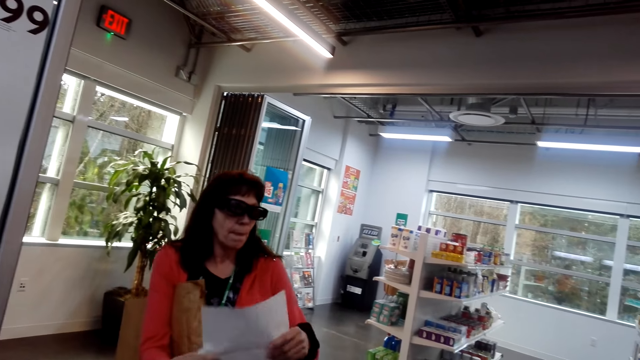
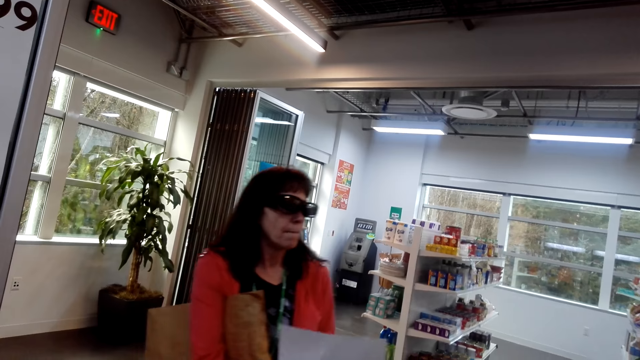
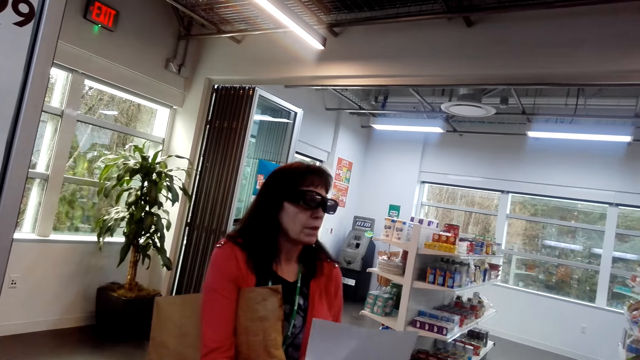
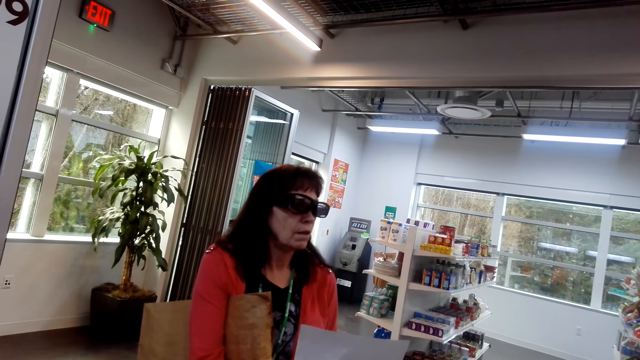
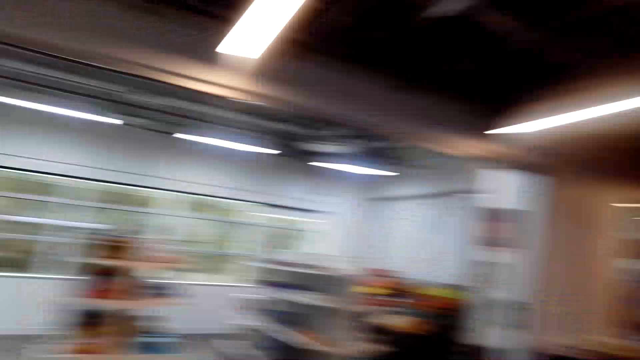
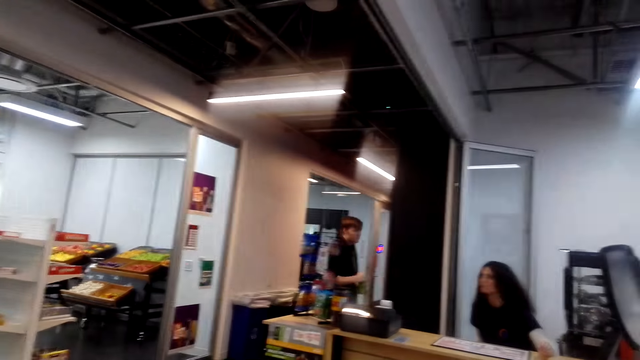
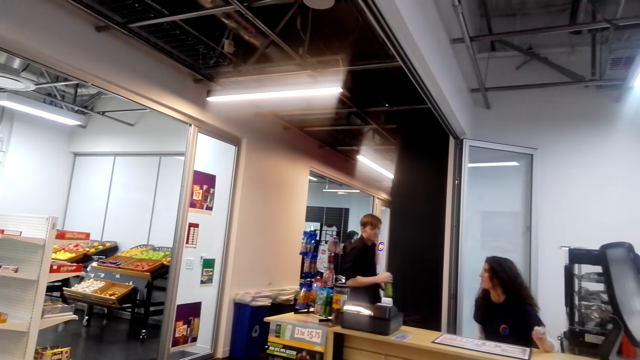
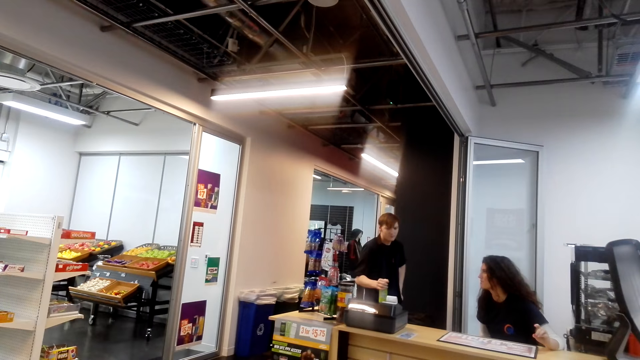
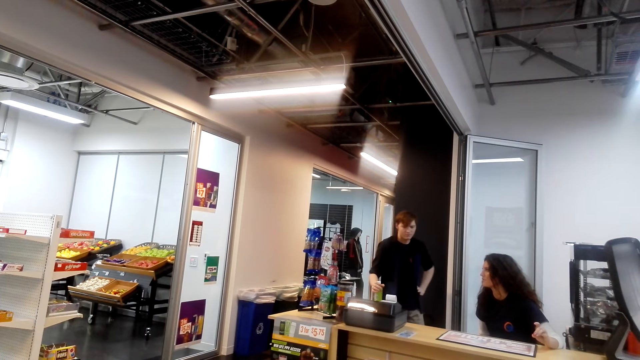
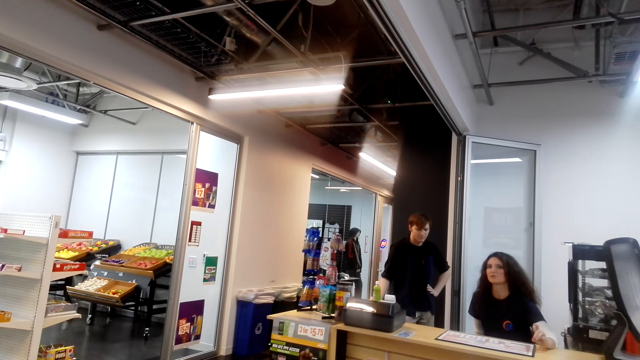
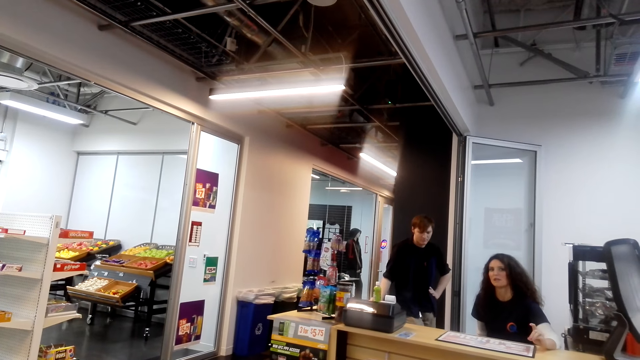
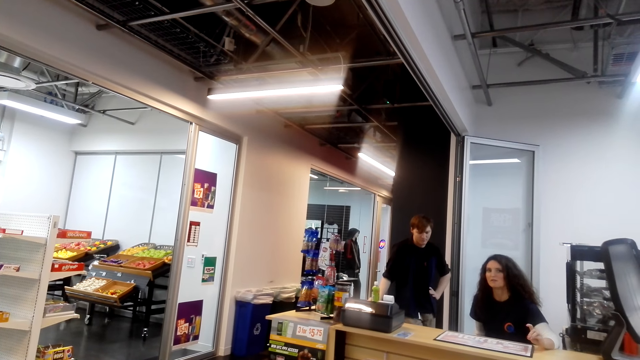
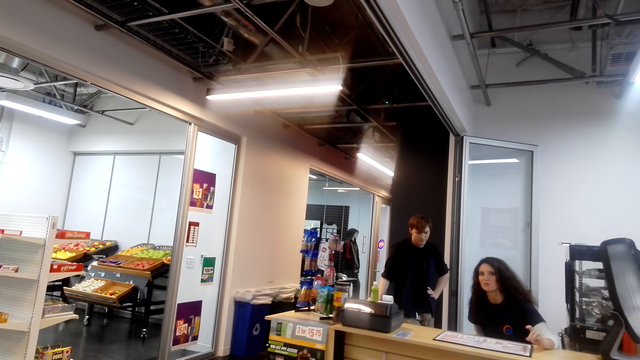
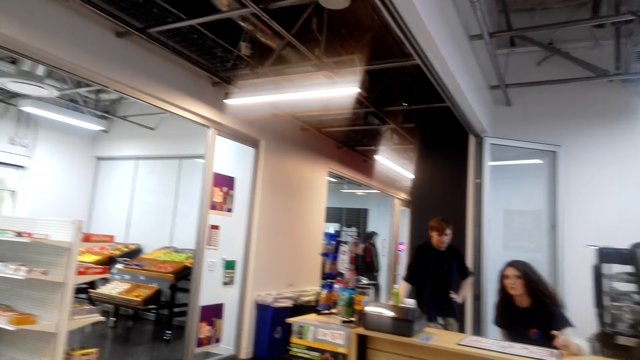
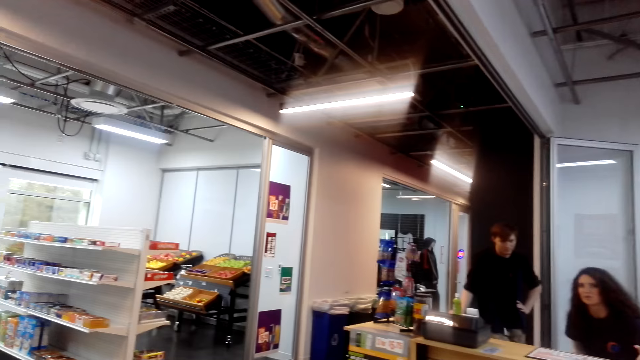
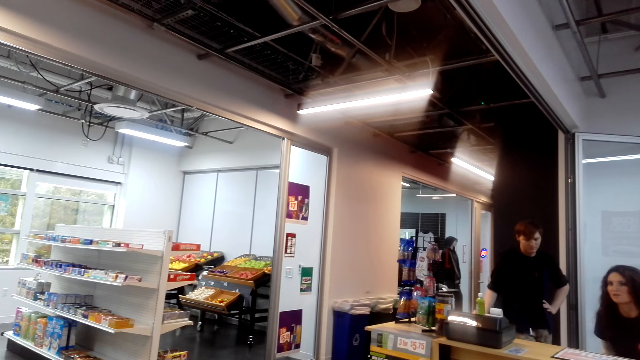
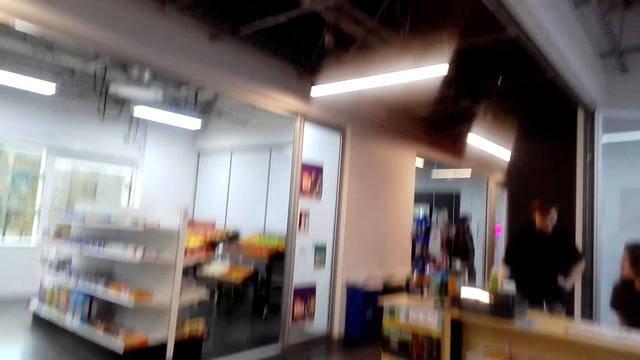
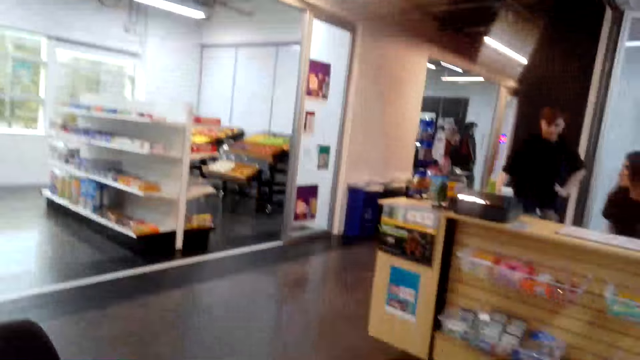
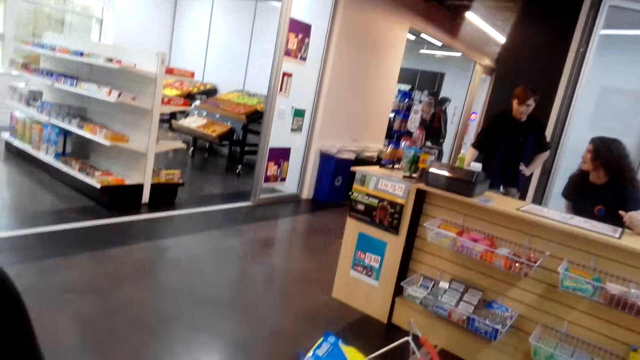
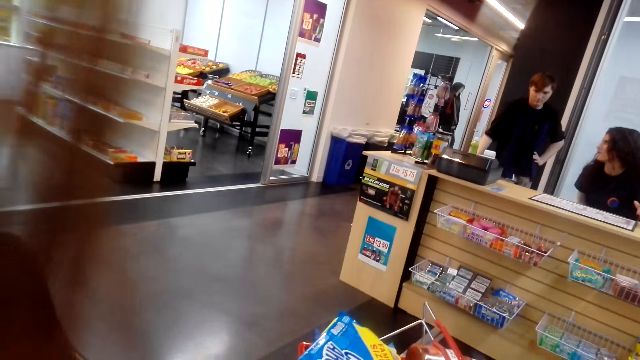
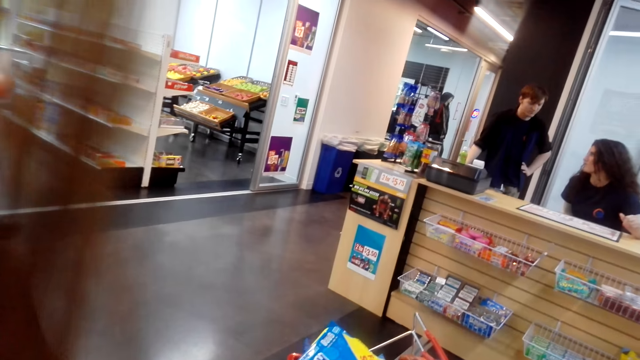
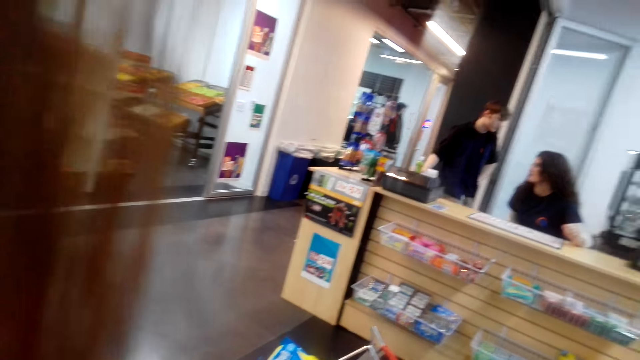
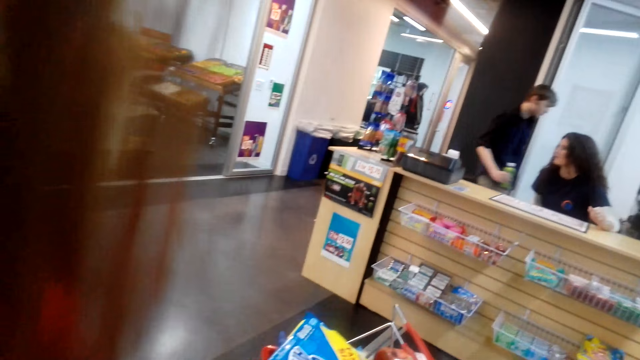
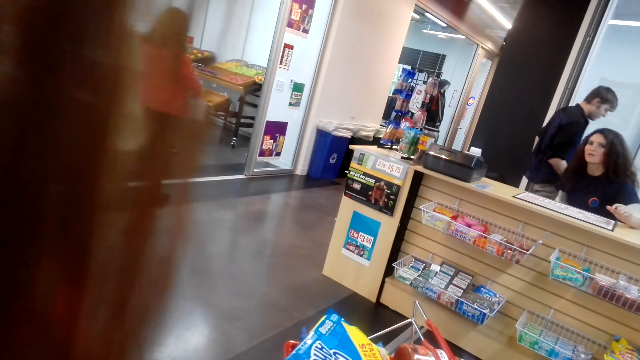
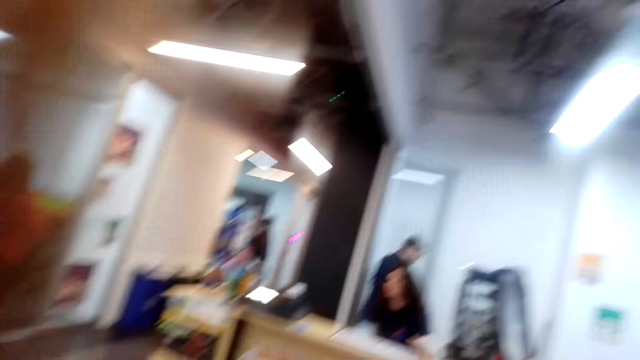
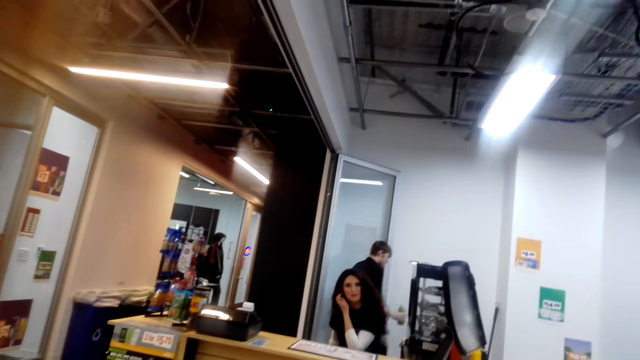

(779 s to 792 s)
A lady moves the paper. A person talks. A man walks on the floor. Another lady talks to the camera wearer. The camera wearer looks around the shop.

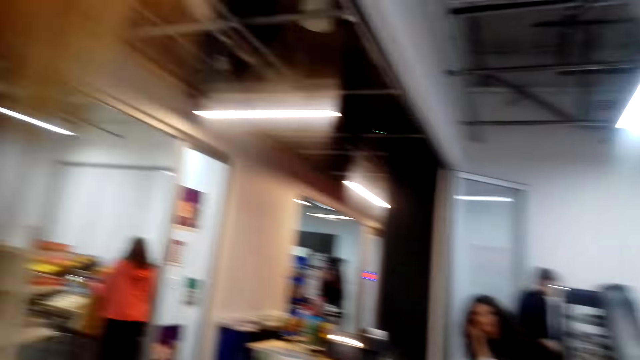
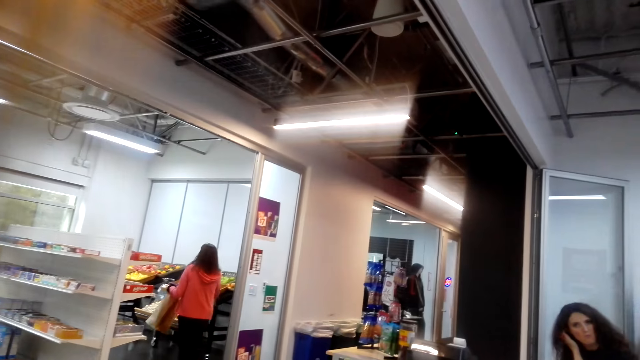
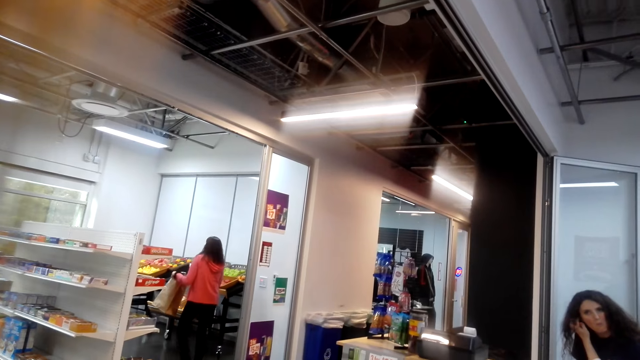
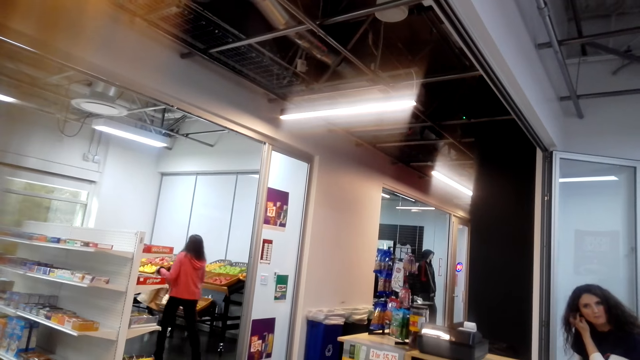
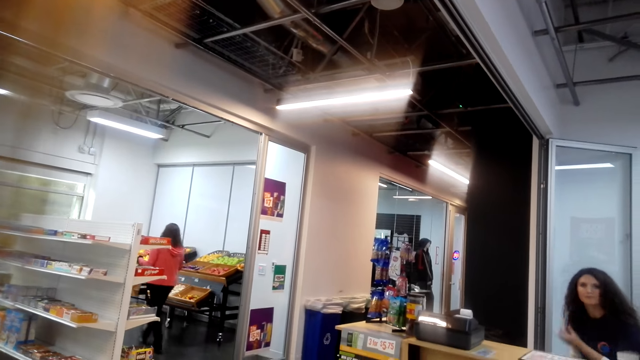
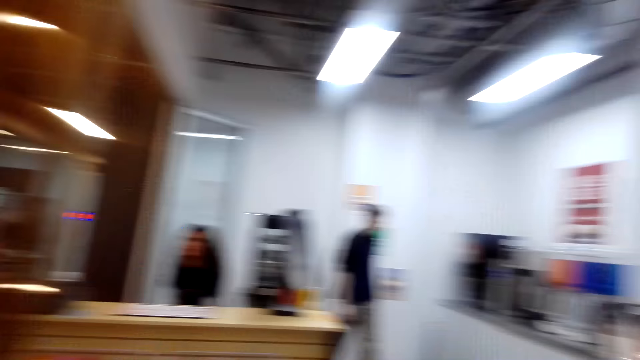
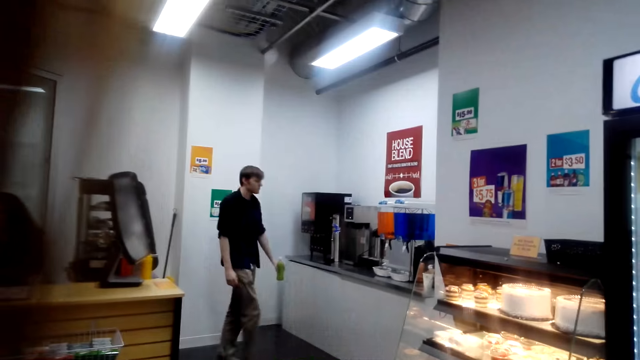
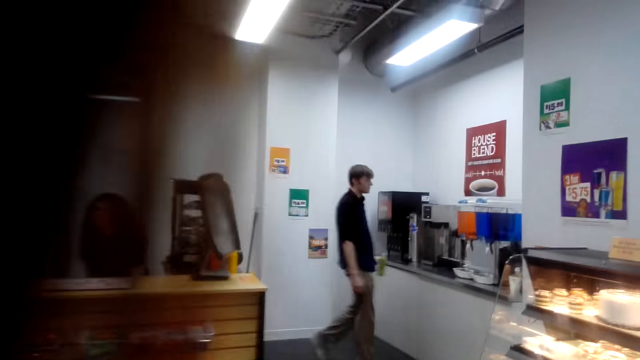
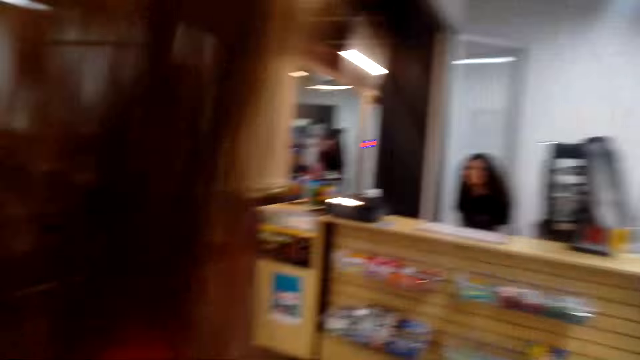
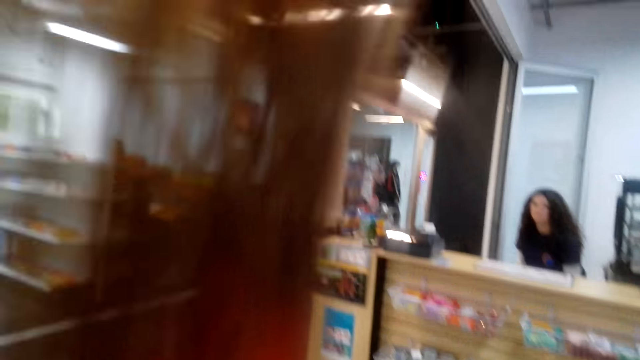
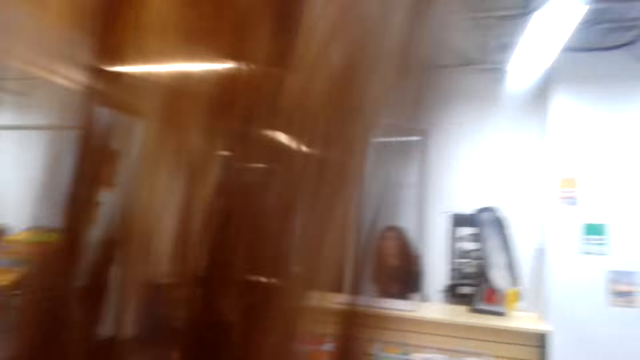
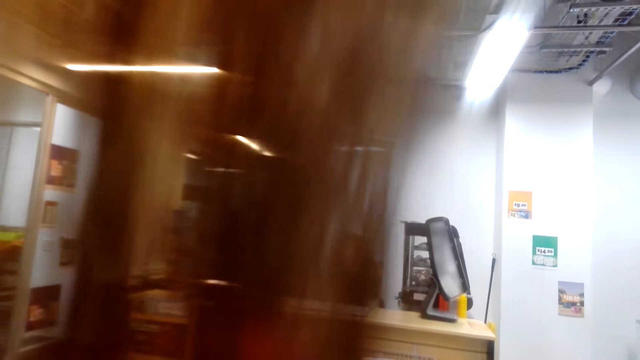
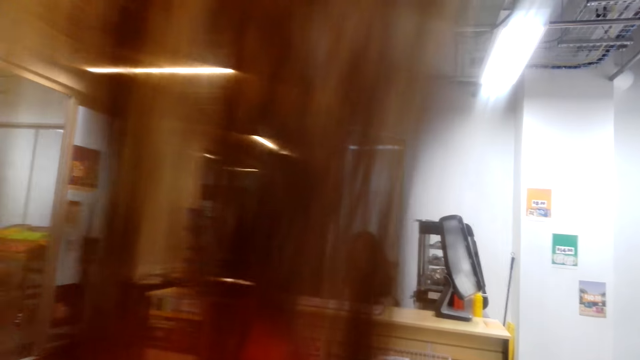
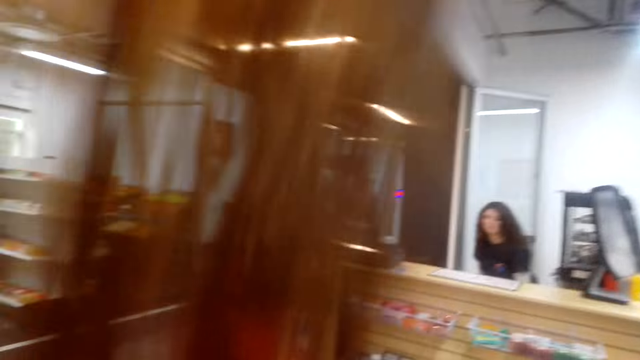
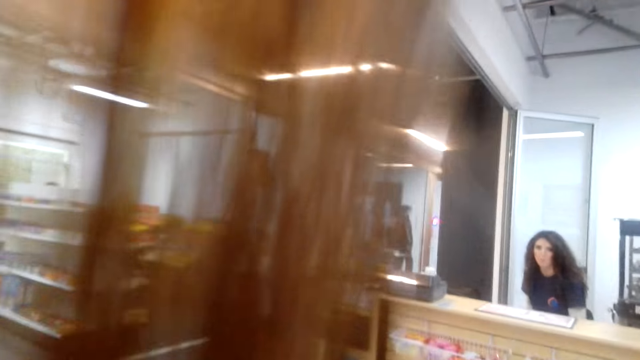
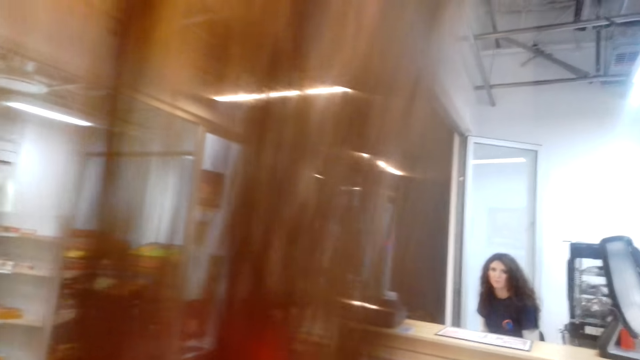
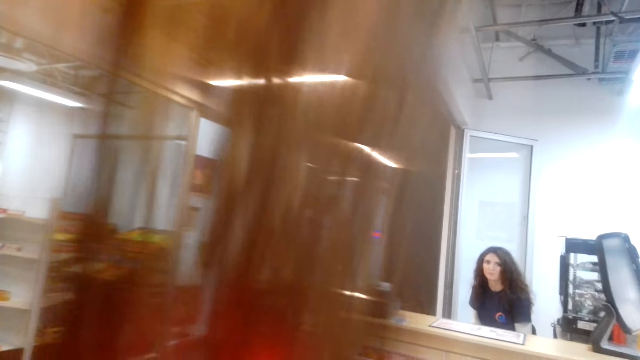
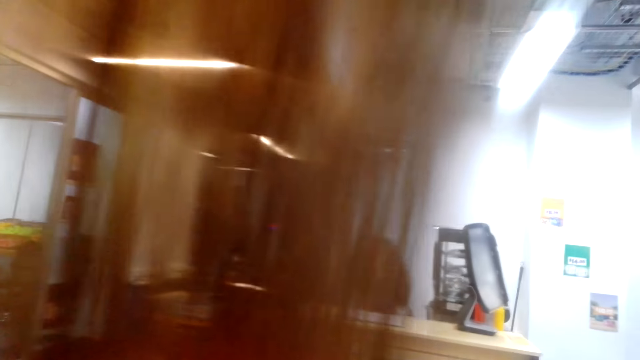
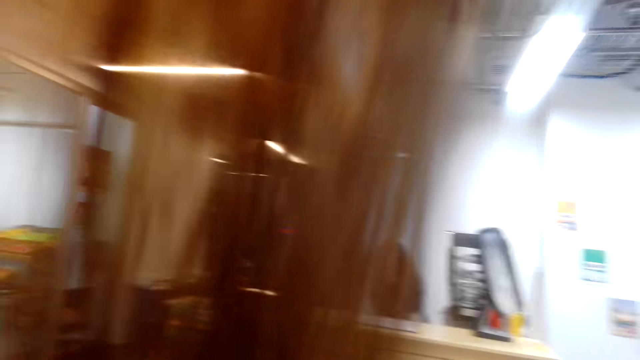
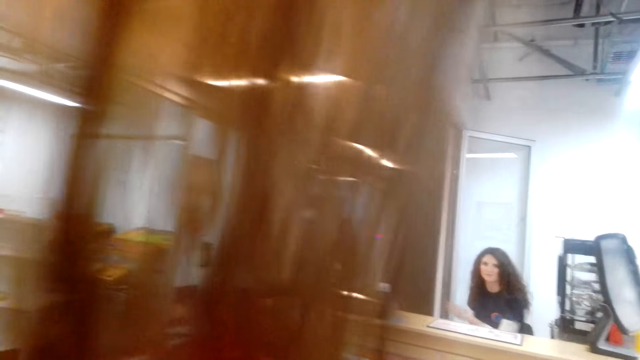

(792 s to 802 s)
A lady walks on the floor. The camera wearer talks. A man walks on the floor. A person talks. The camera wearer talks to another lady.
